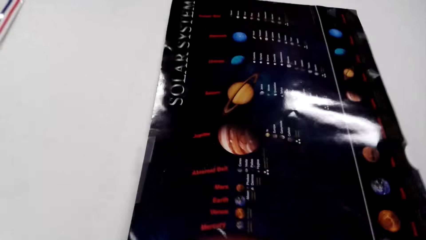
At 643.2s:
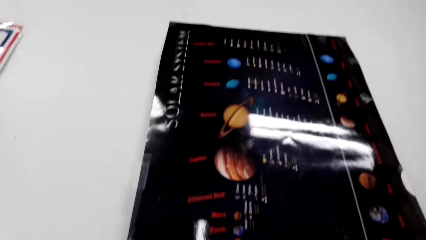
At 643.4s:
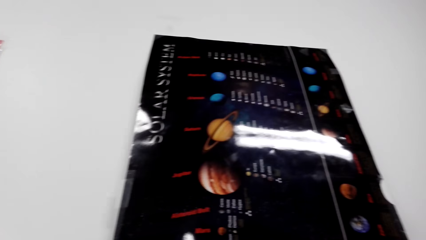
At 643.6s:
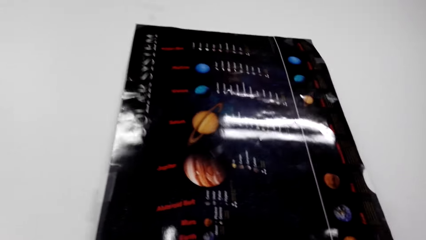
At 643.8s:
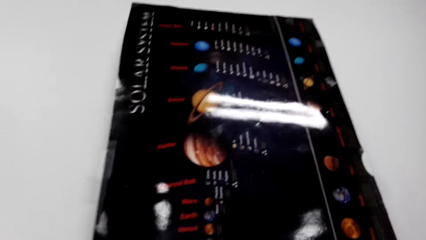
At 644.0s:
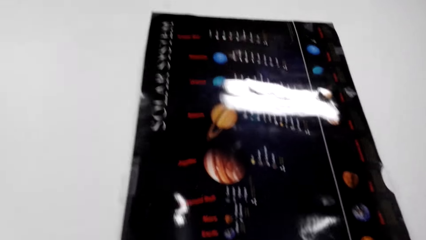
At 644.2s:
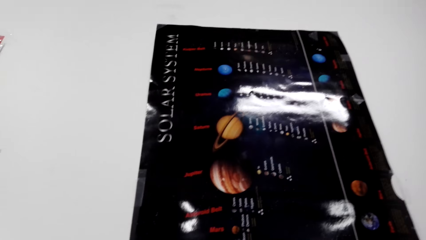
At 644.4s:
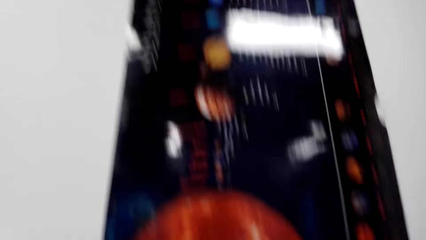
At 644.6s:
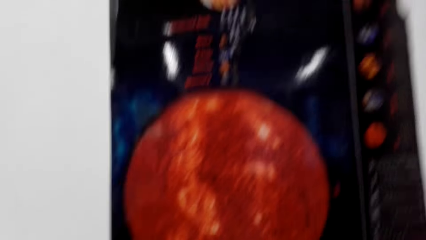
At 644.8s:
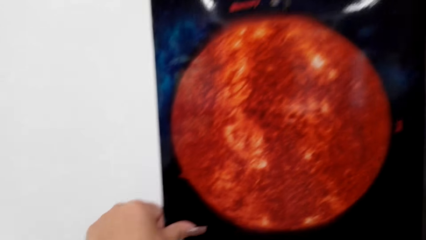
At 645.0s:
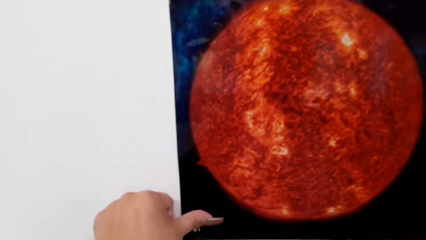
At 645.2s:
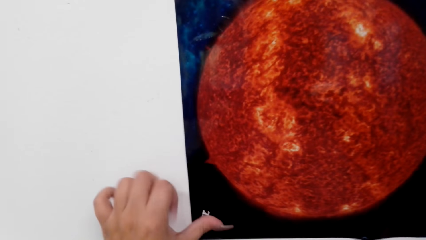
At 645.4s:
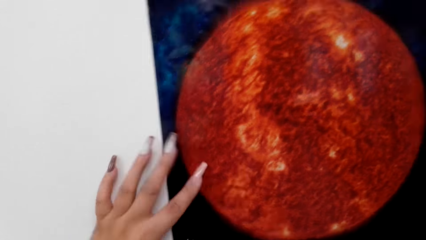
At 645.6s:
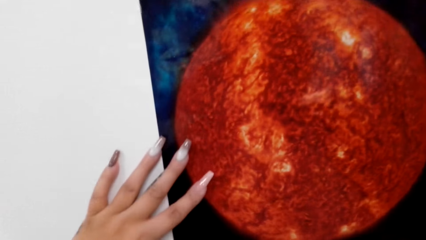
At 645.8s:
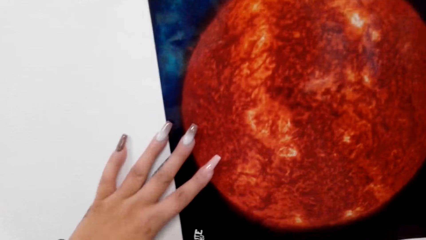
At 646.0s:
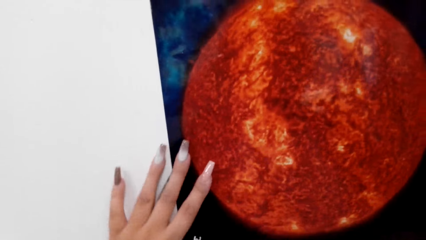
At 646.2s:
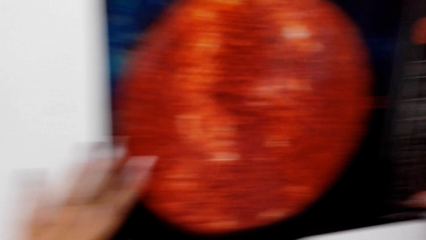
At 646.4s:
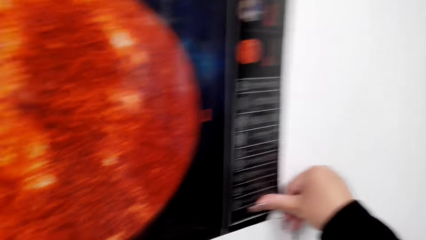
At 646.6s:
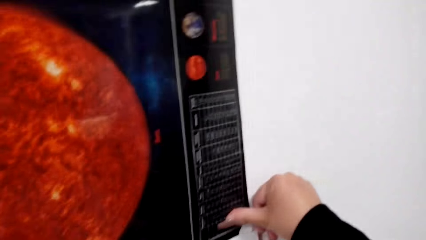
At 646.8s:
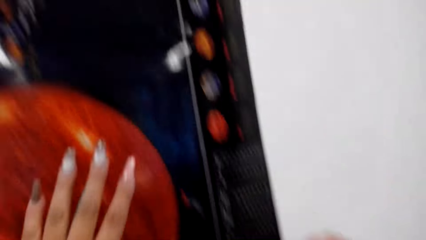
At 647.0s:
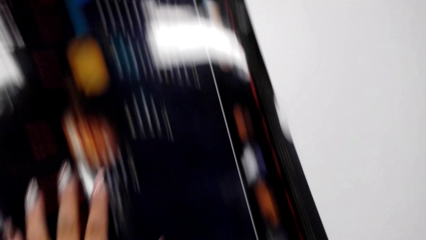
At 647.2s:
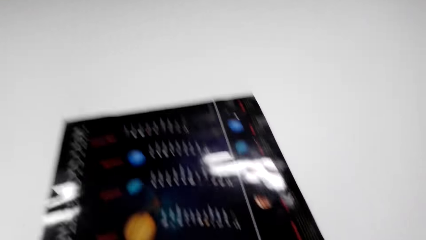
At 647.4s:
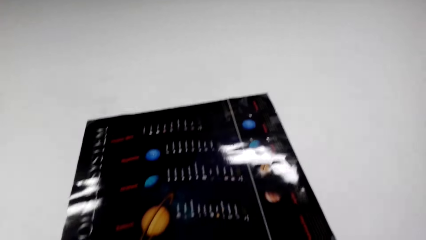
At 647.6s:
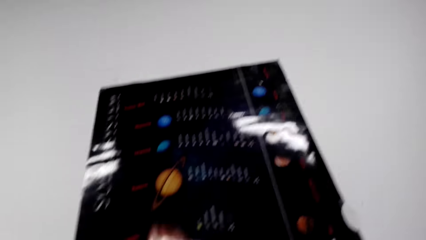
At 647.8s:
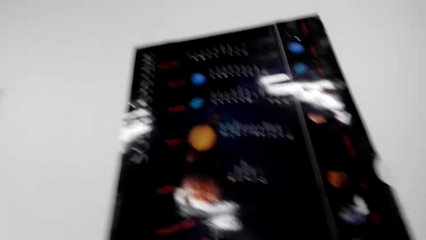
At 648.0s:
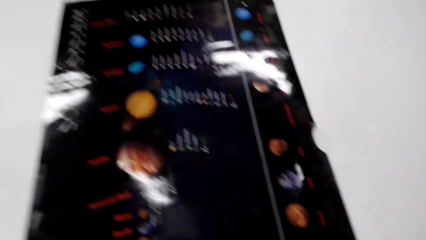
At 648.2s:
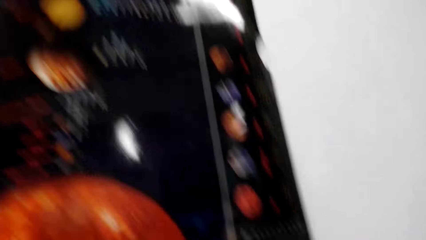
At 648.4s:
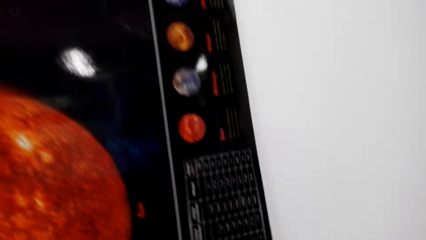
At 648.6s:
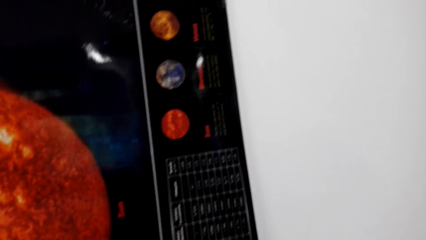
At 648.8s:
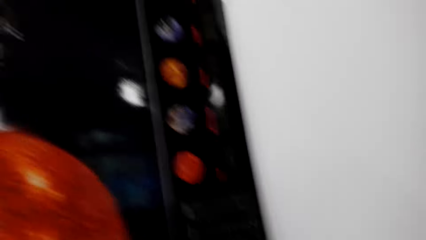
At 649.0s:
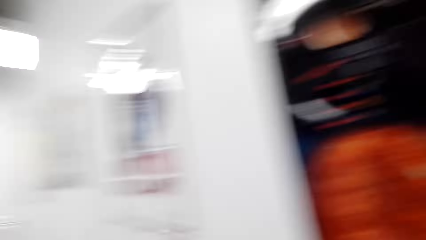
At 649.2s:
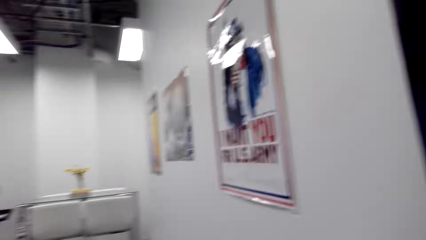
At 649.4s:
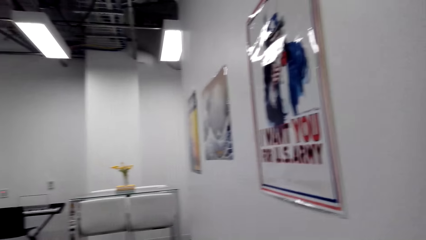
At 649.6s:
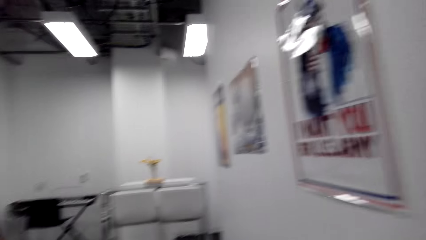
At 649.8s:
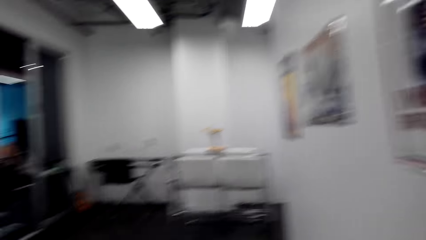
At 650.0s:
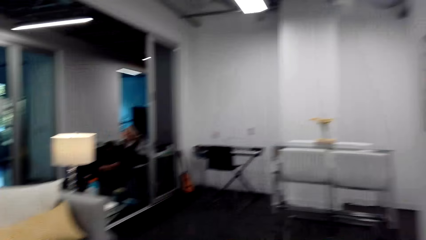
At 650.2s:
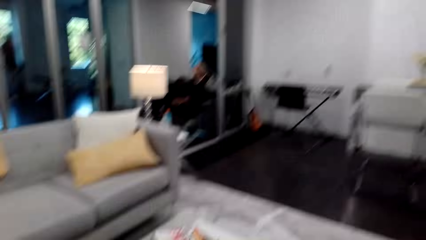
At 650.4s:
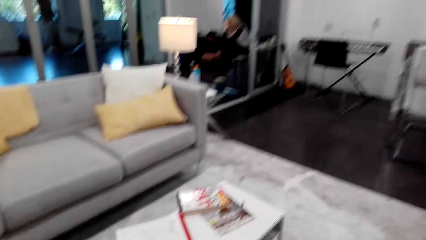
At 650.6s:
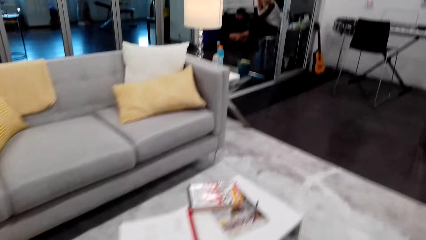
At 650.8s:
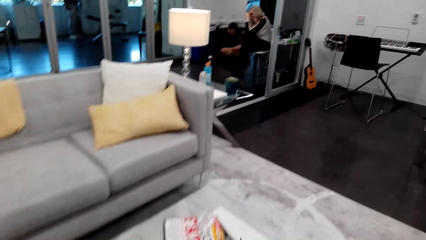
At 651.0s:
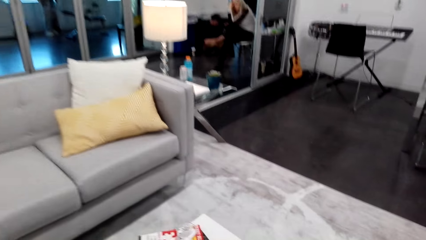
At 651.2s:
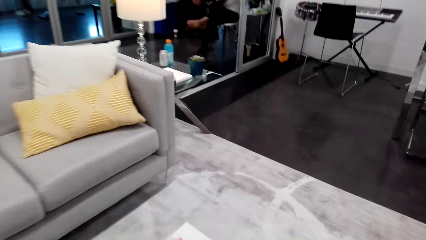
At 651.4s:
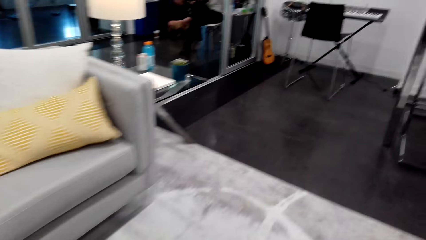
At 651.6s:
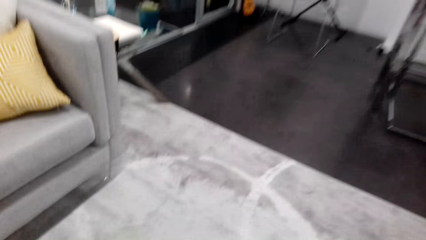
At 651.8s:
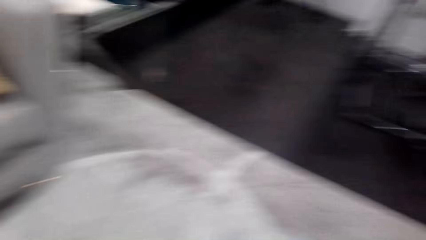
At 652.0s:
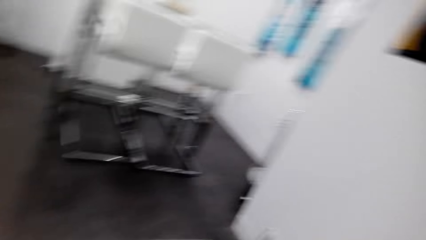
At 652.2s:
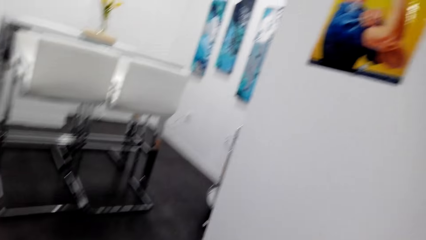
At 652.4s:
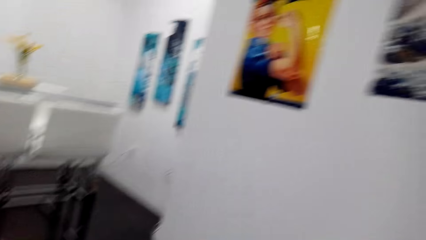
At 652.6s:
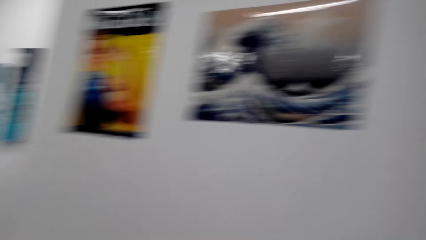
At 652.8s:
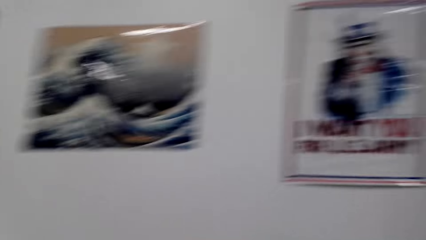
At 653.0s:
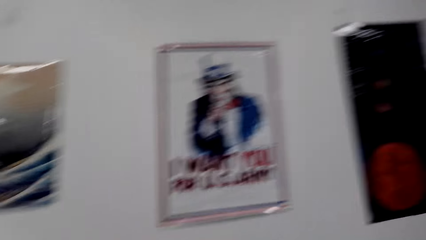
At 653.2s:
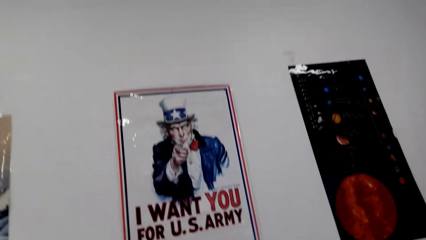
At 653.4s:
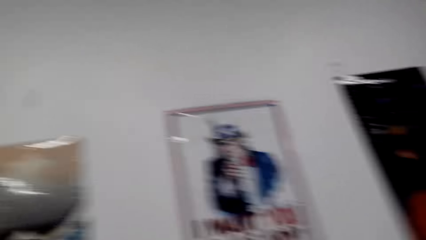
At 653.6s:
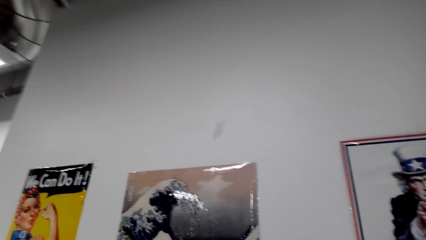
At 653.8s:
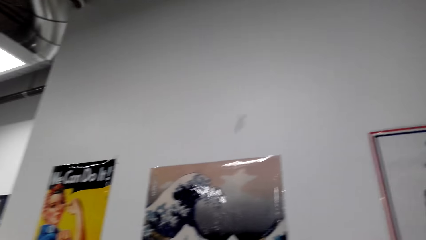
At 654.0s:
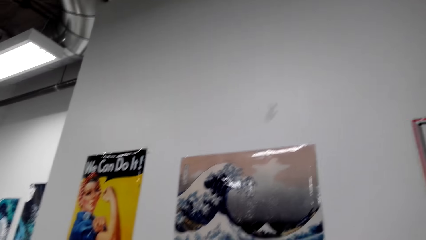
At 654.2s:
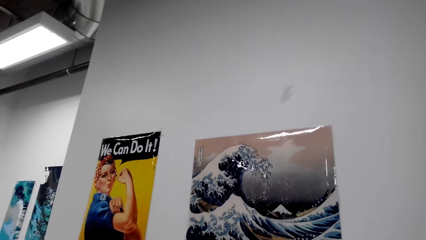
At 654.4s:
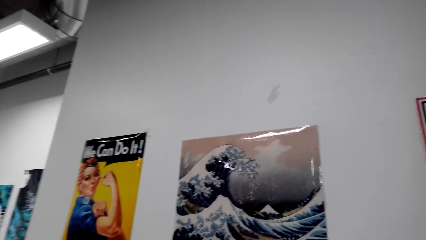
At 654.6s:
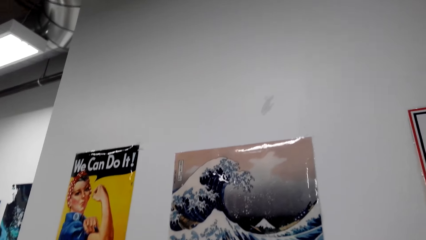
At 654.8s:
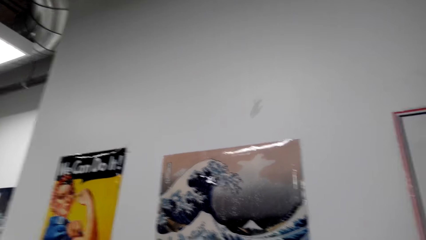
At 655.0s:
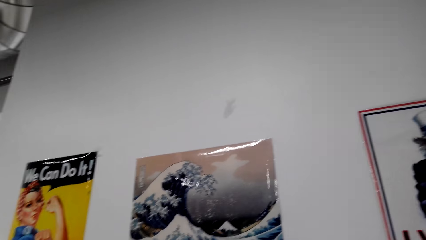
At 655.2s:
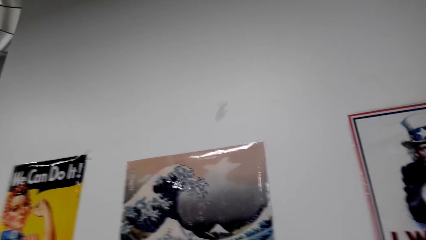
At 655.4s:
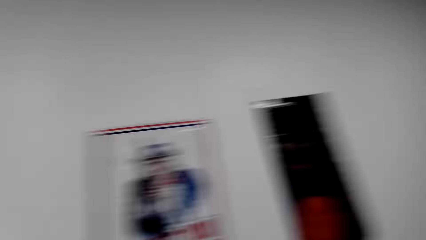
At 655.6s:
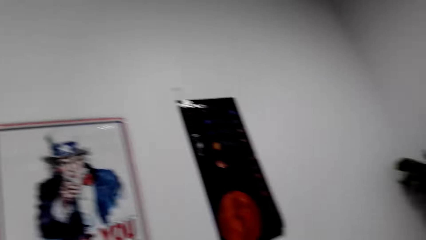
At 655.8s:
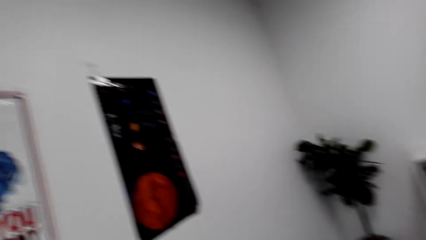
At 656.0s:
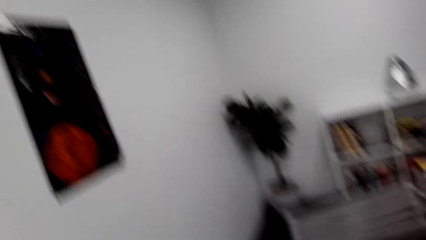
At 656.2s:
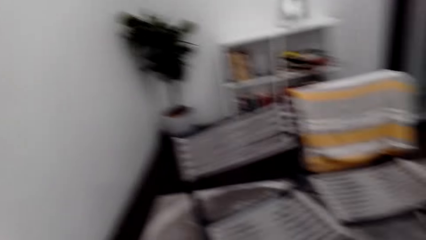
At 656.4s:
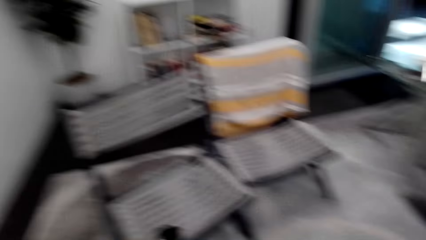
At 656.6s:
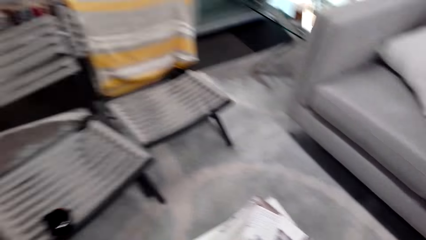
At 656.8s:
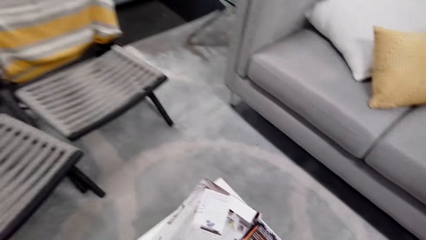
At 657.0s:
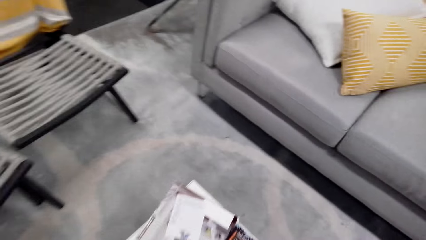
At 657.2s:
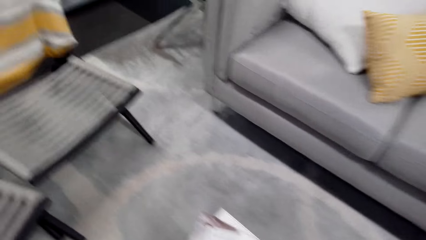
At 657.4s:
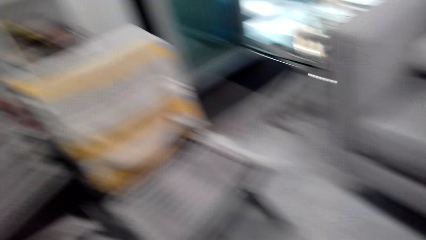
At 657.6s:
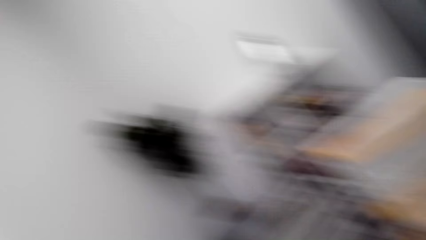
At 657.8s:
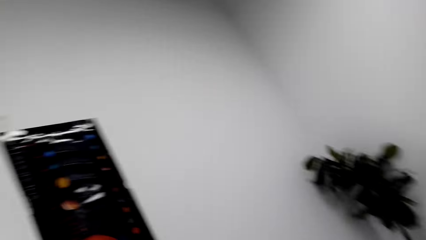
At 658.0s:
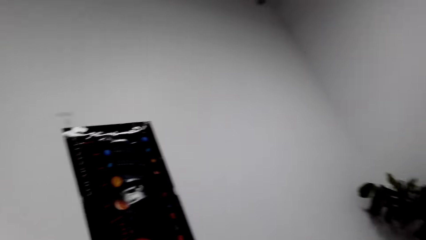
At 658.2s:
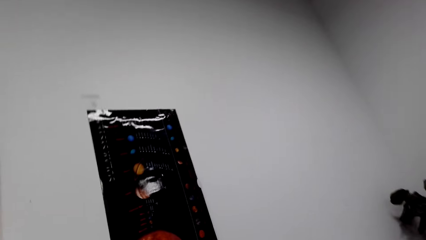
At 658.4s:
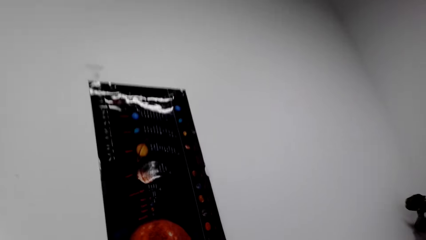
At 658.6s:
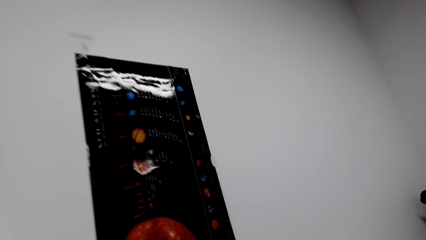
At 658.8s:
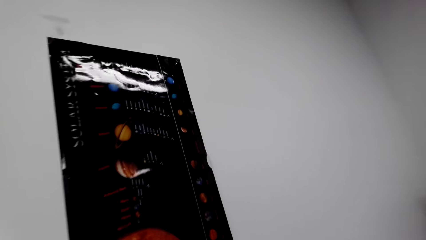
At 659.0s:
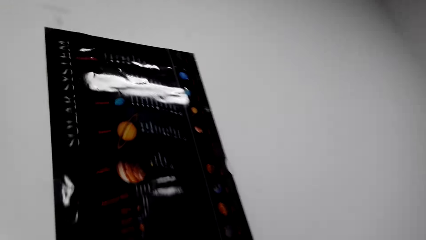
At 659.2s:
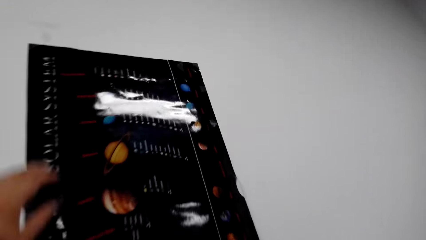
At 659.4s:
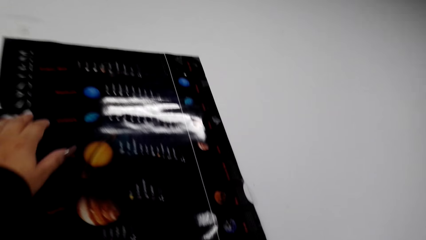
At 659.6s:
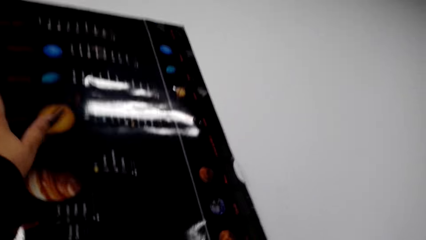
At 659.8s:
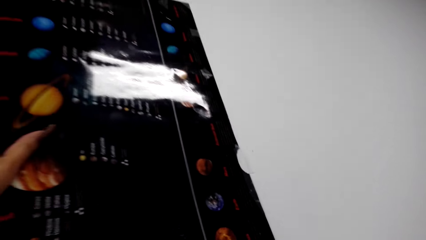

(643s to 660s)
The camera wearer looks around the house. They walk around the house. They look at the decoration.
